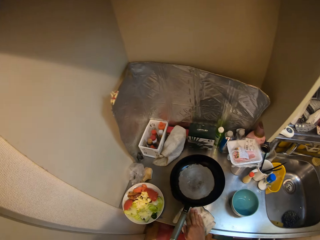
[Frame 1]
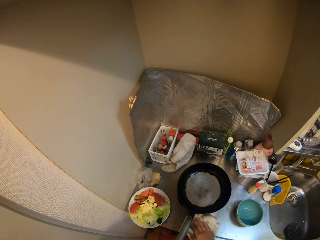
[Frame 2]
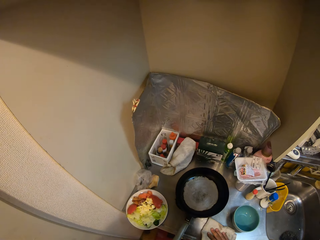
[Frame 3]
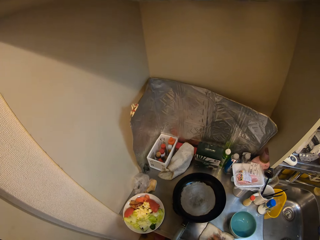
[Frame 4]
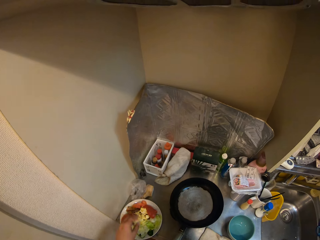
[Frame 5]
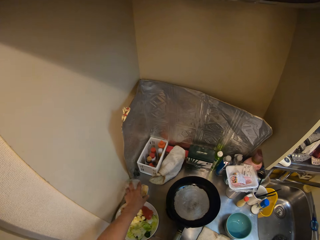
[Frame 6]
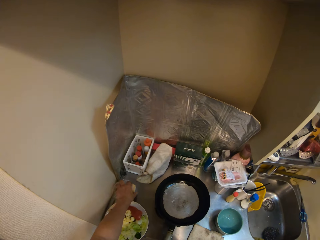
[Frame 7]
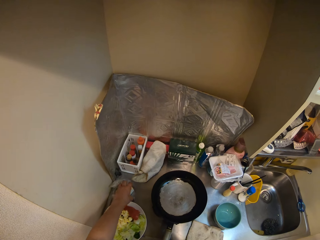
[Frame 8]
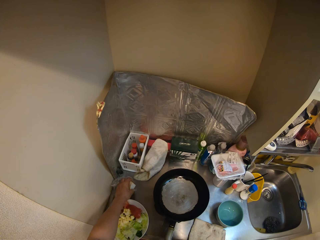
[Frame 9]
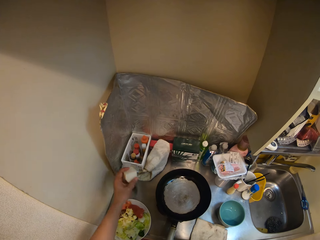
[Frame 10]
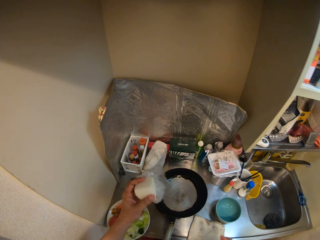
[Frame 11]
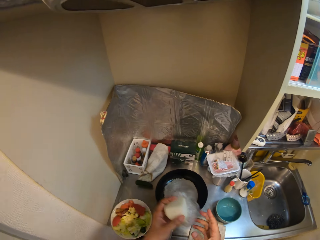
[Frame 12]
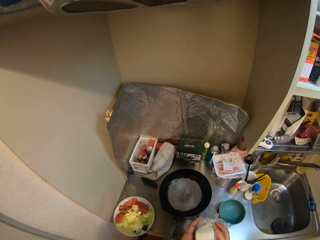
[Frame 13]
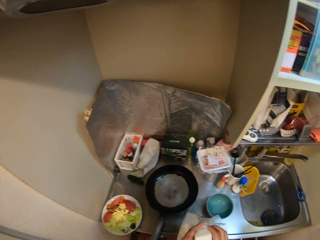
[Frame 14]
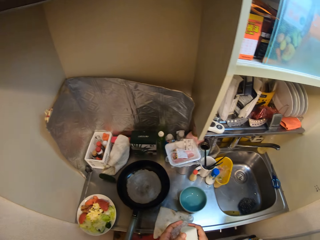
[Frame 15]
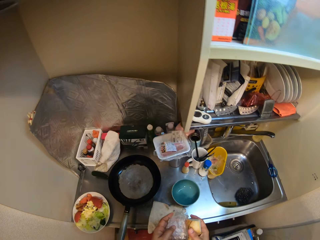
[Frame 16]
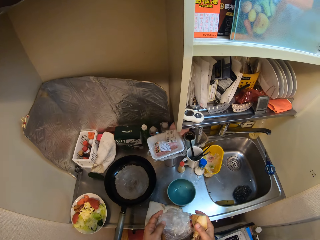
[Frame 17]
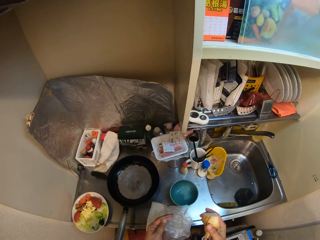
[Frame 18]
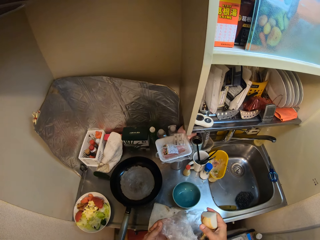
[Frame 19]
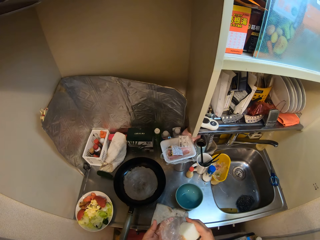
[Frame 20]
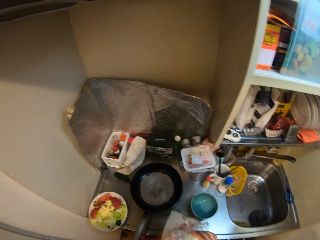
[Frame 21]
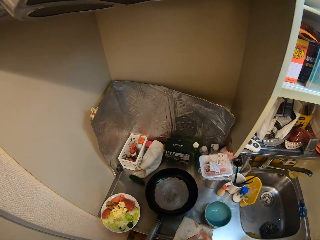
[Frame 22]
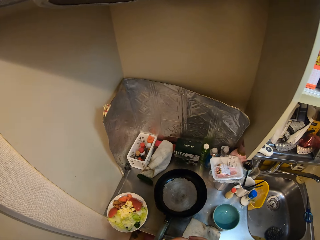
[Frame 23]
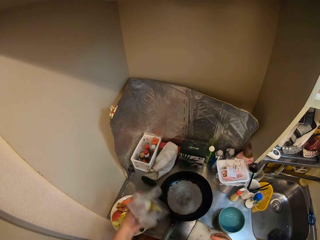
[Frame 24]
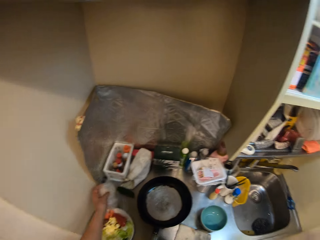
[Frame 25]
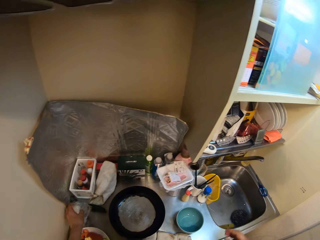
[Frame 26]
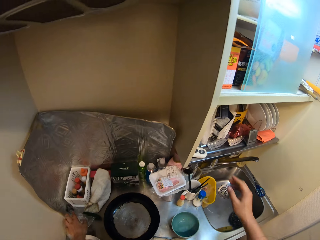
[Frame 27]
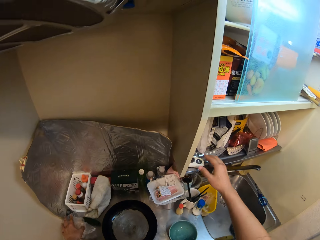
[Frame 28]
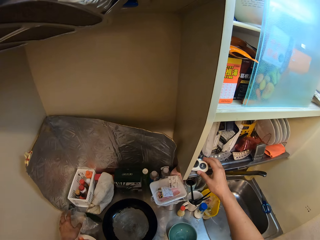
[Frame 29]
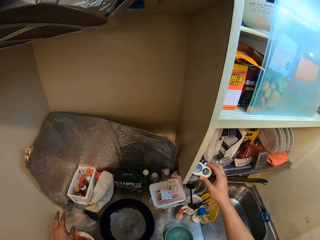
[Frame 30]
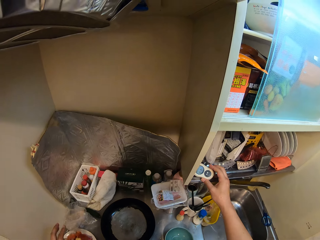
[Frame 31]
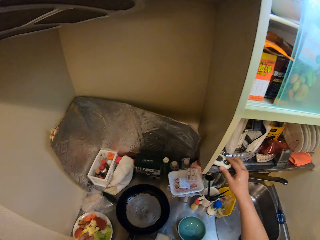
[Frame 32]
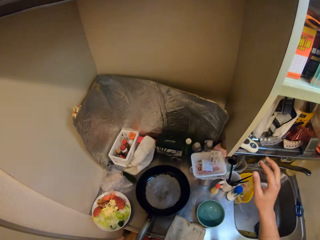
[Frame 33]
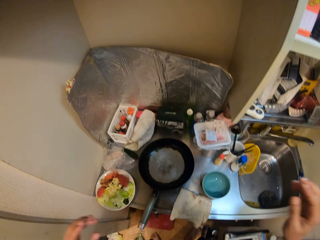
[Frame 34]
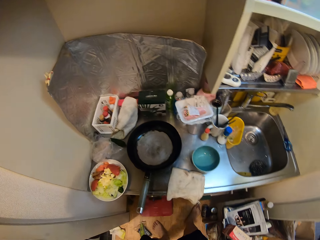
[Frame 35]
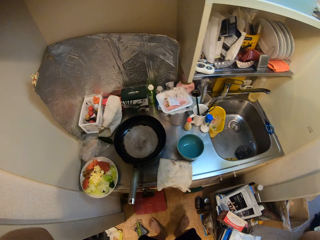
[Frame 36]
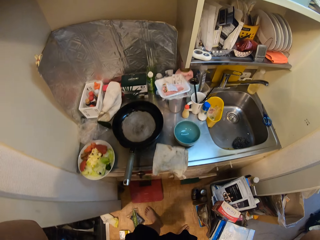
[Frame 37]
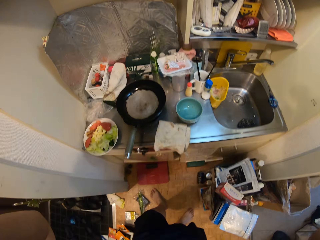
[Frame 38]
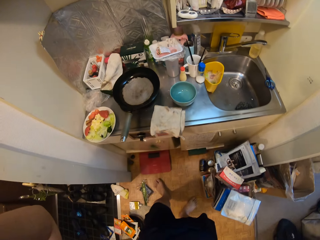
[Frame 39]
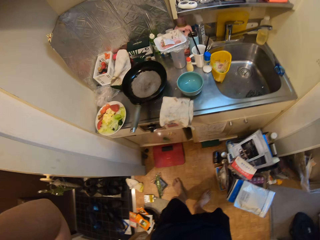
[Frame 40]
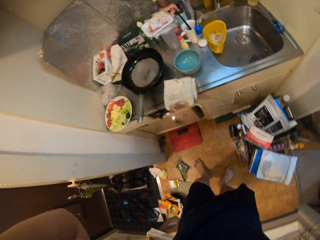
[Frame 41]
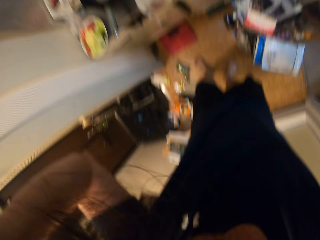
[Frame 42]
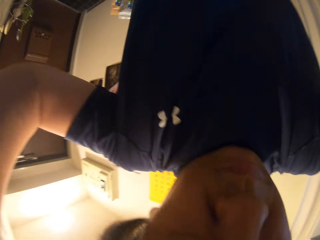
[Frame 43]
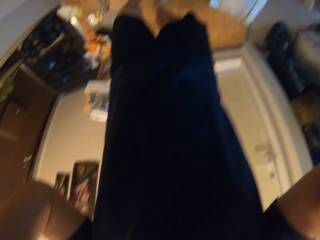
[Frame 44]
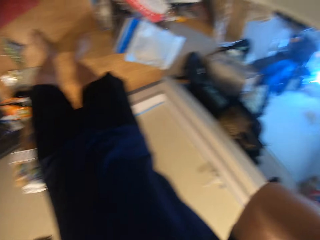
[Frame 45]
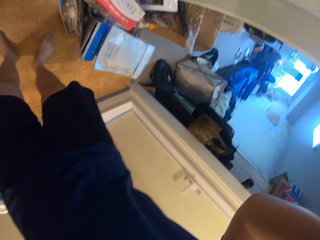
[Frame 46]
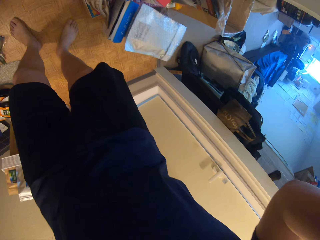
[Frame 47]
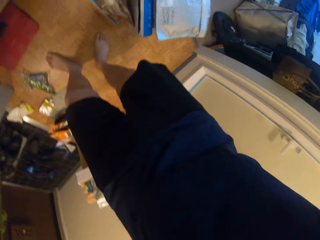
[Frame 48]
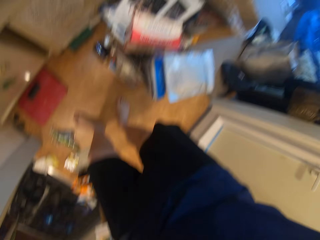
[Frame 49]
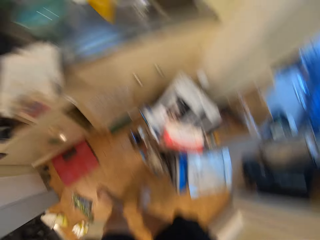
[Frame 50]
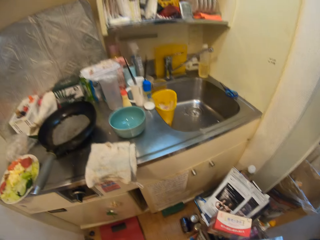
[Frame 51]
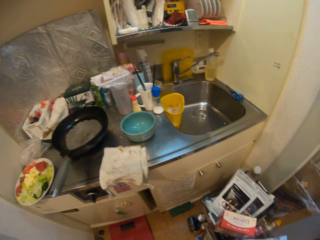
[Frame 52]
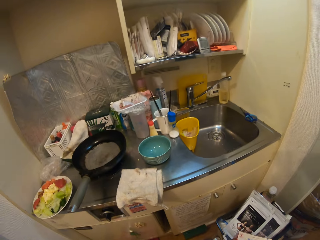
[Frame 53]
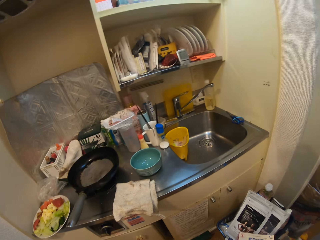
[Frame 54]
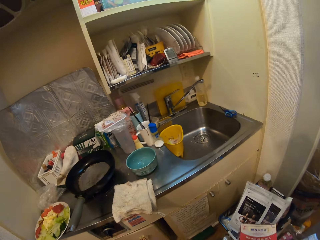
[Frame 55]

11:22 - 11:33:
The camera wearer picks up a nylon with butter in it from the sink with his left hand. He removes the butter from the nylon with his right hand. He wraps the butter with the nylon. He drops the butter on the table. He holds a timer on the shelf cabinet with his right hand.
